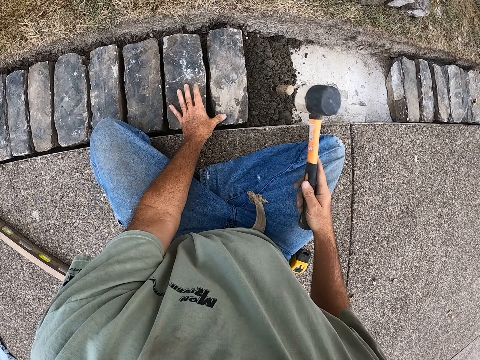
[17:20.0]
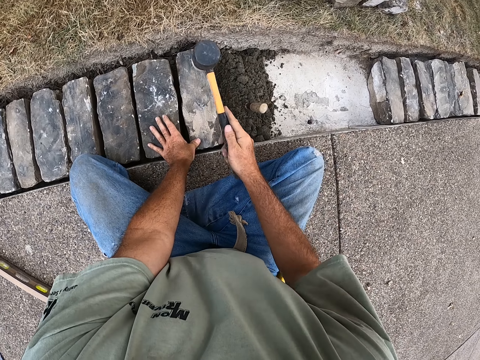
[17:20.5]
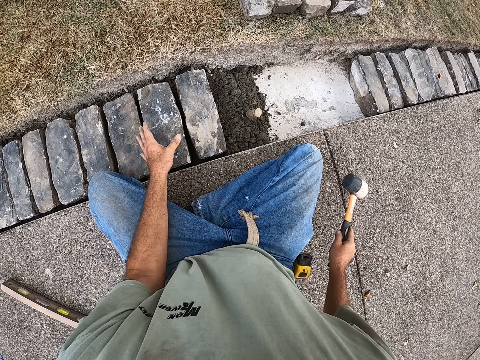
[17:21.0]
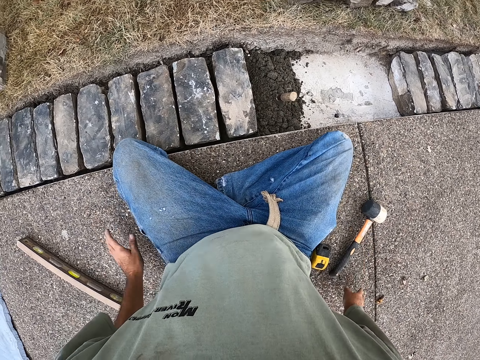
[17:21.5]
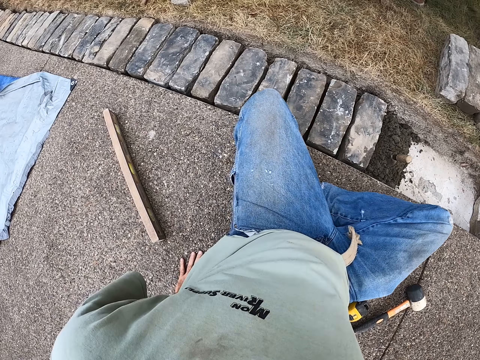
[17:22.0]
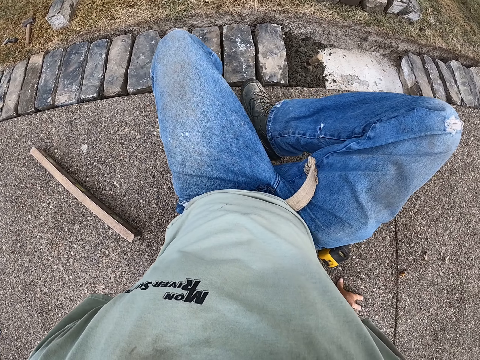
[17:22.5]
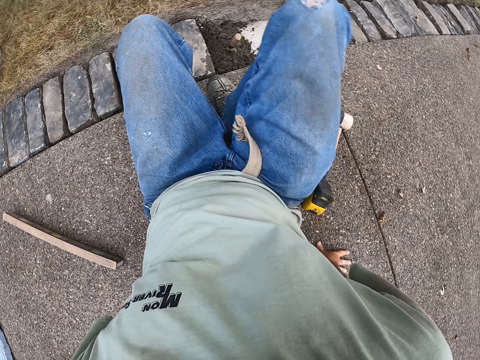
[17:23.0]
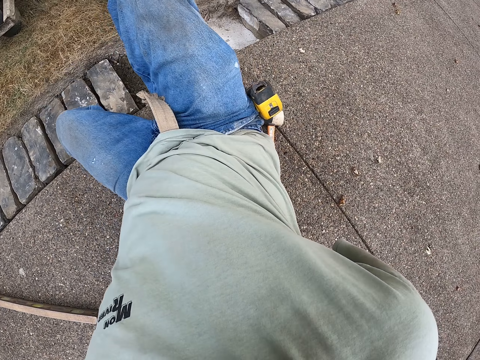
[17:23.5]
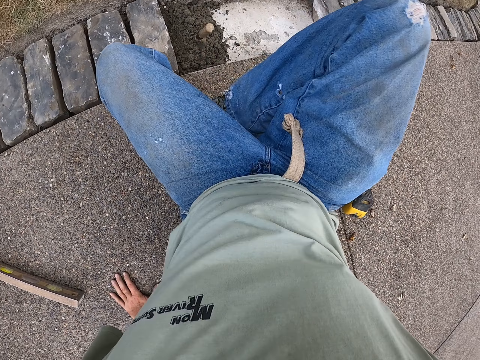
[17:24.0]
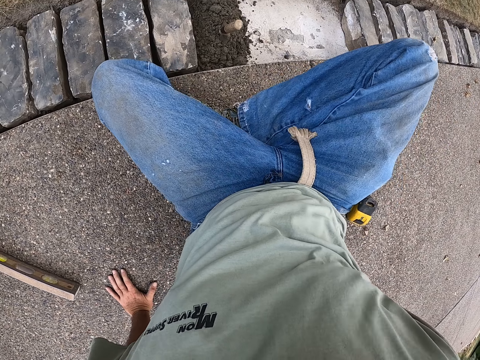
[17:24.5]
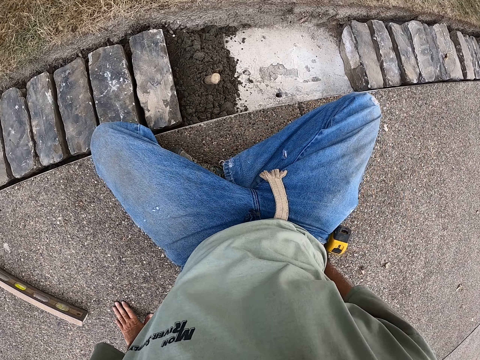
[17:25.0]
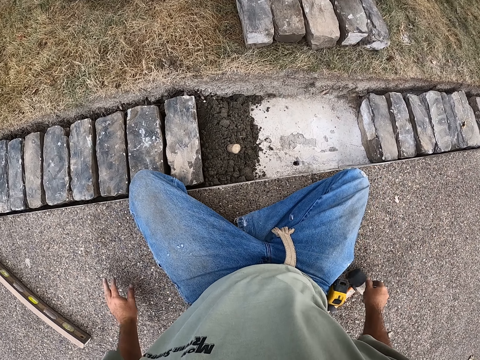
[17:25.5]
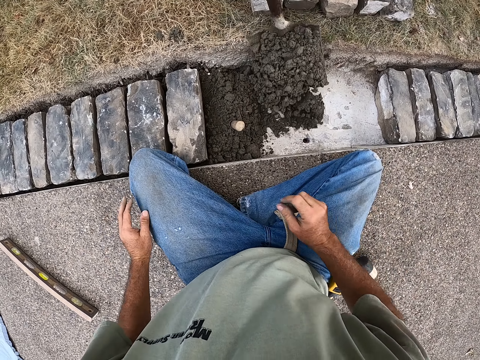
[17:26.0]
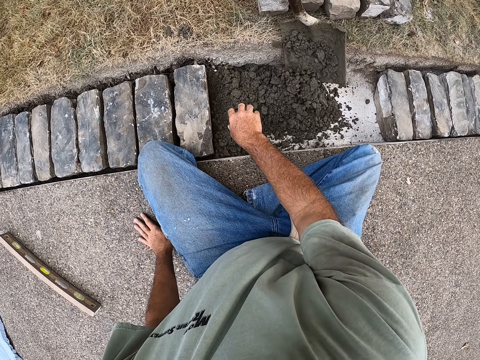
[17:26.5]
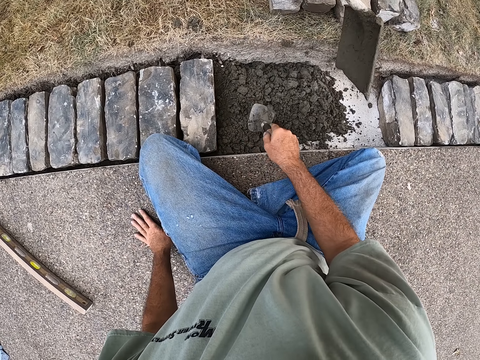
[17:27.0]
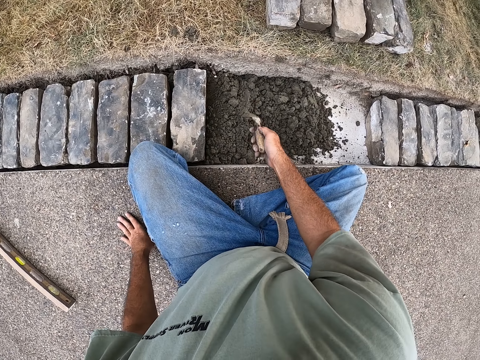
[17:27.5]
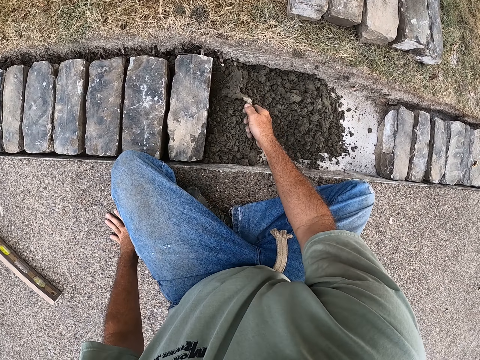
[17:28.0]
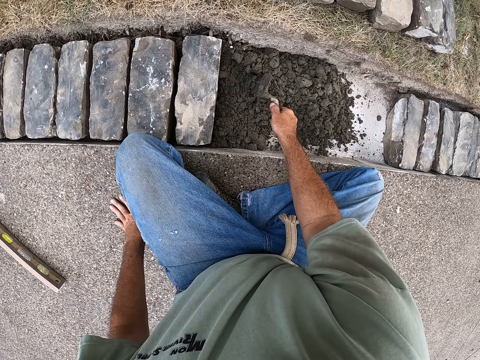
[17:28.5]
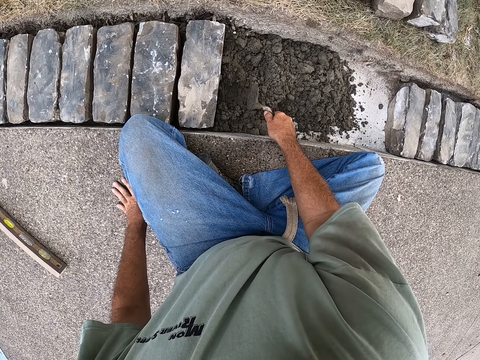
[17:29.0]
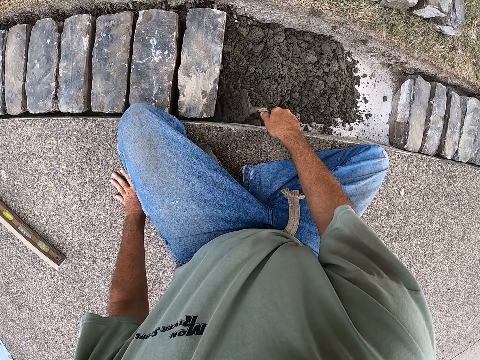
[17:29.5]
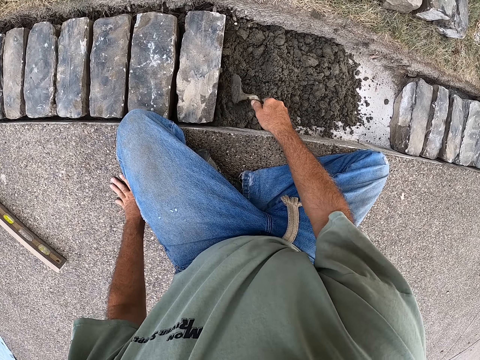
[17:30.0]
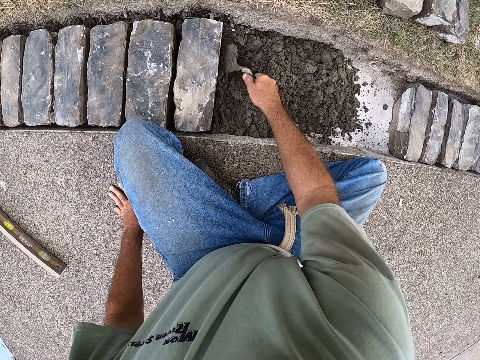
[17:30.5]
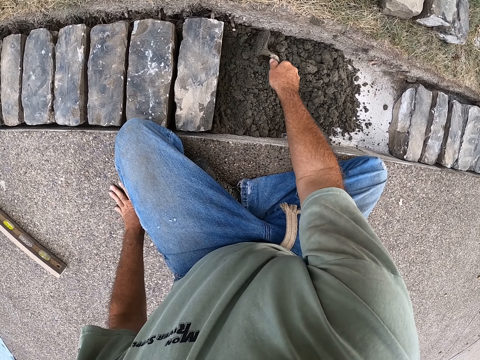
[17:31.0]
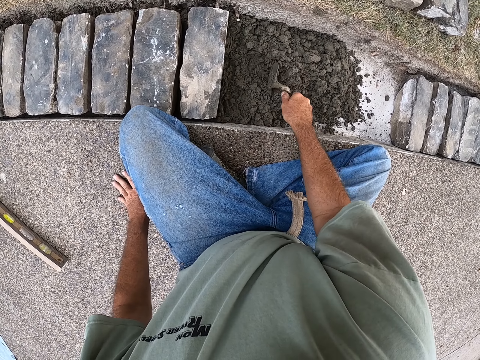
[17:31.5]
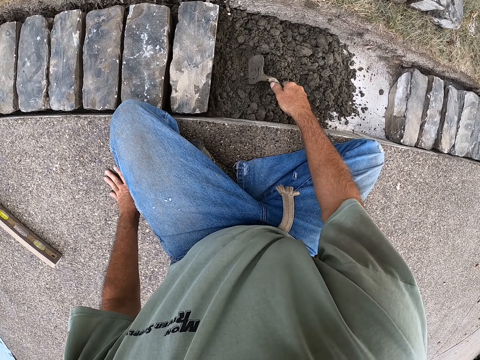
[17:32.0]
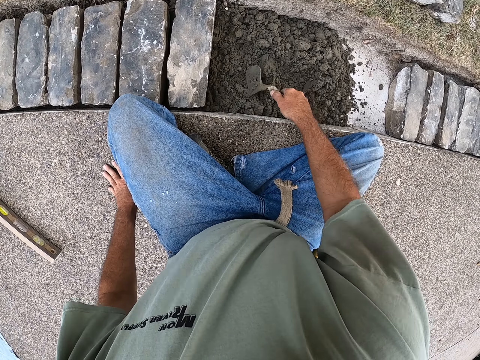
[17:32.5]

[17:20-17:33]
The camera wearer puts the mallet on the ground. He puts his hands down. He moves his body. A man pours mortar in the hole. The camera wearer picks the trowel from the hole. He spreads the mortar in the hole with the trowel. He separates sandy soil by the spade.

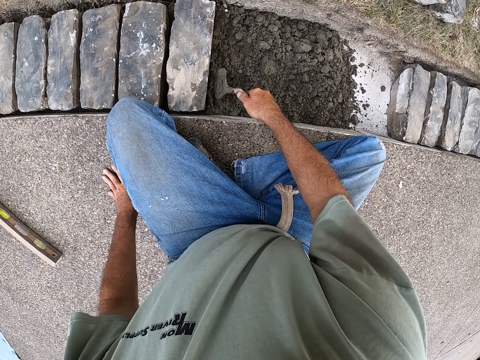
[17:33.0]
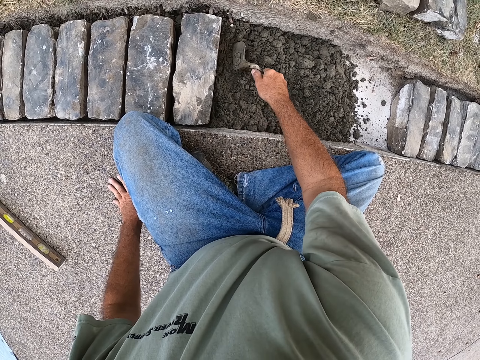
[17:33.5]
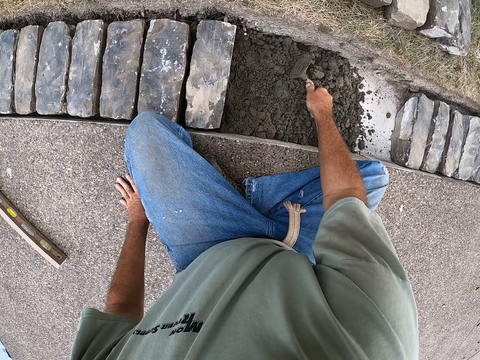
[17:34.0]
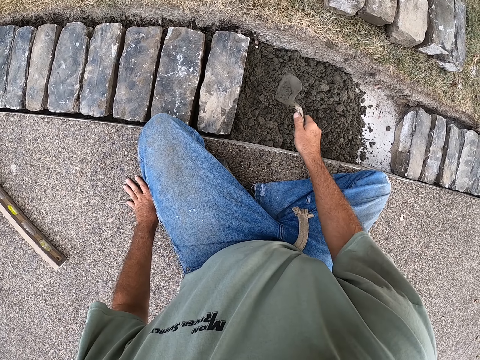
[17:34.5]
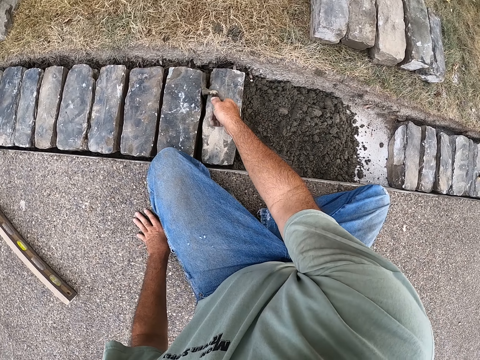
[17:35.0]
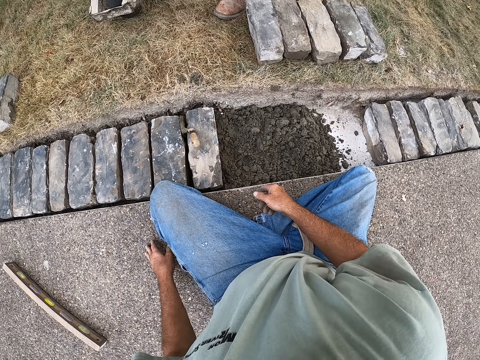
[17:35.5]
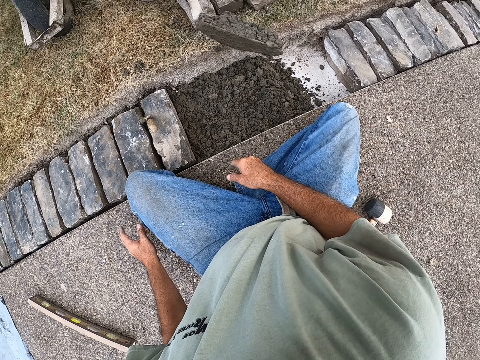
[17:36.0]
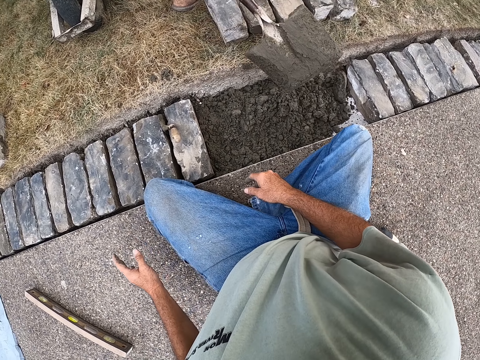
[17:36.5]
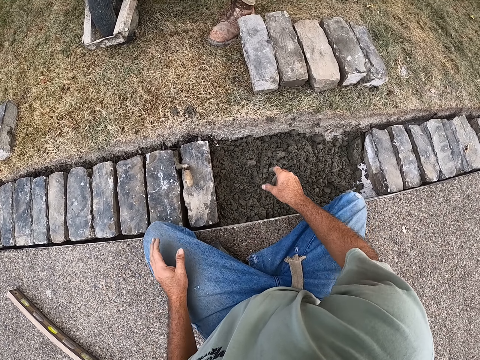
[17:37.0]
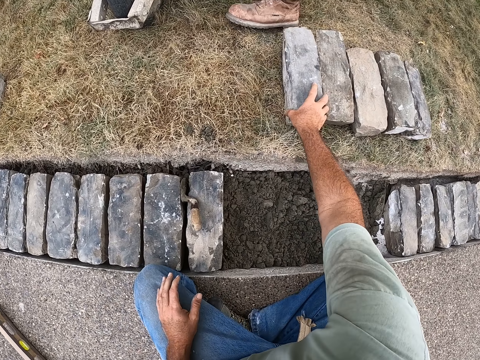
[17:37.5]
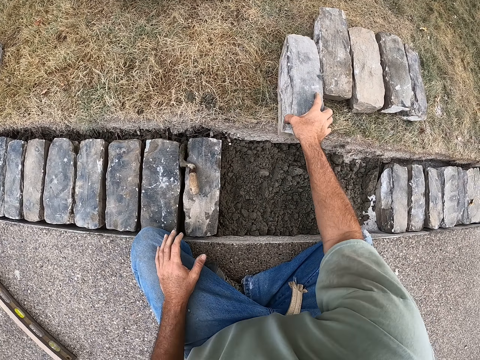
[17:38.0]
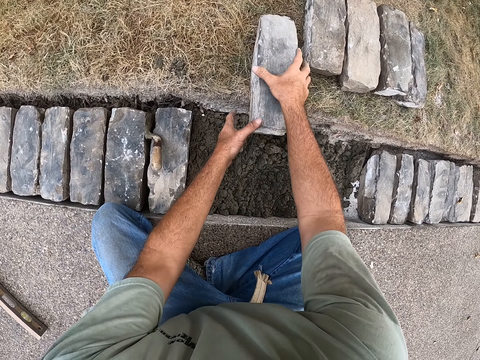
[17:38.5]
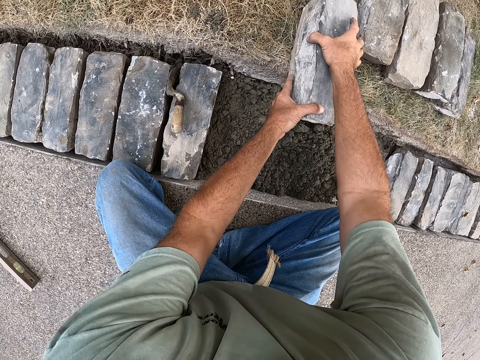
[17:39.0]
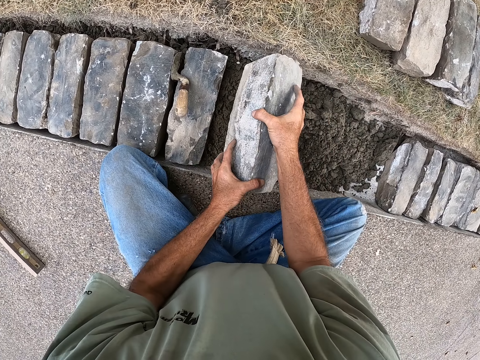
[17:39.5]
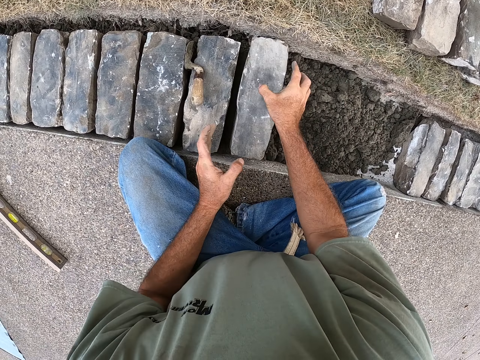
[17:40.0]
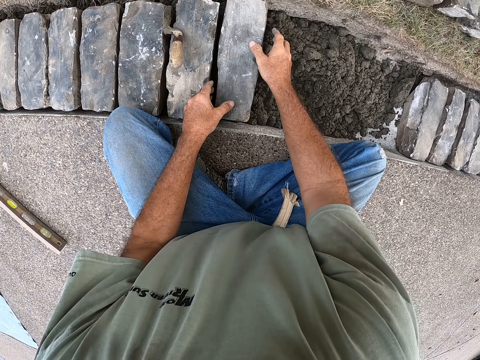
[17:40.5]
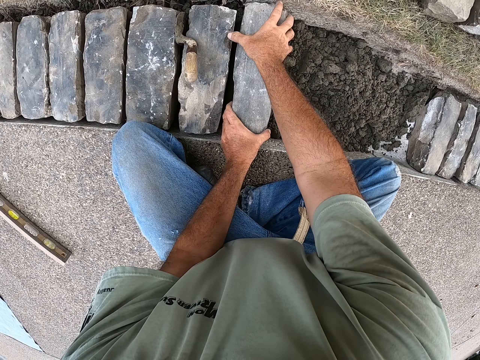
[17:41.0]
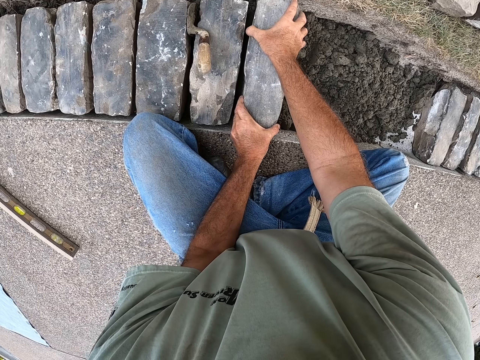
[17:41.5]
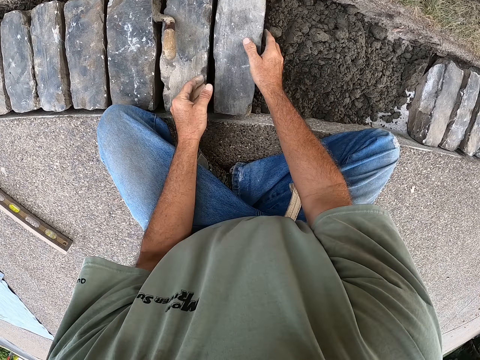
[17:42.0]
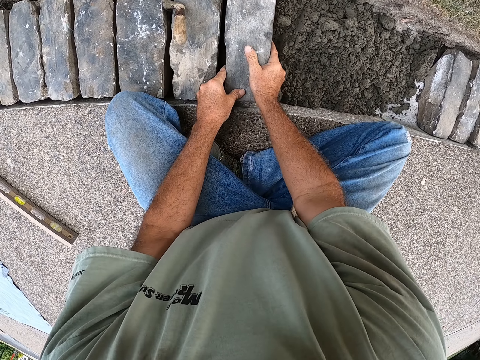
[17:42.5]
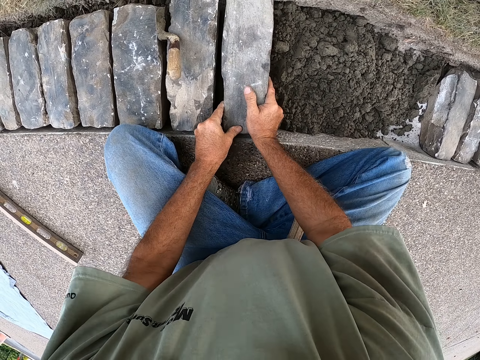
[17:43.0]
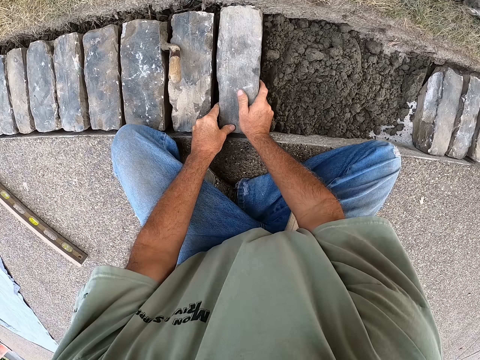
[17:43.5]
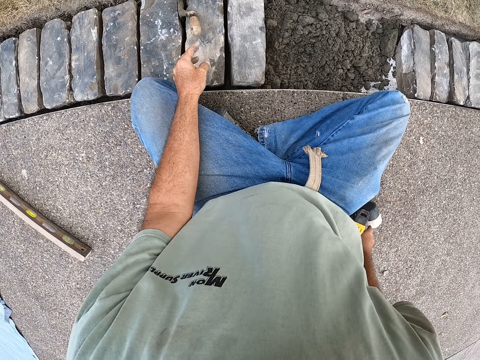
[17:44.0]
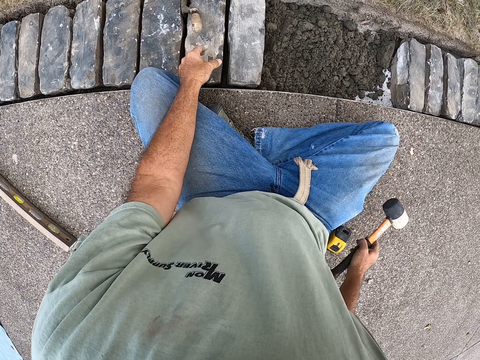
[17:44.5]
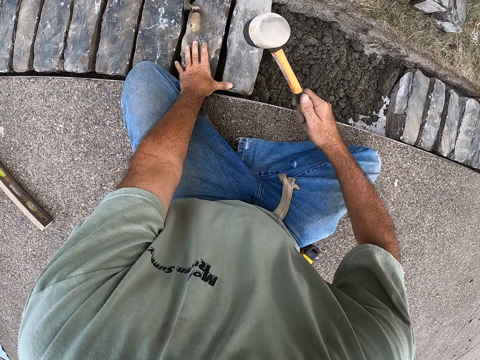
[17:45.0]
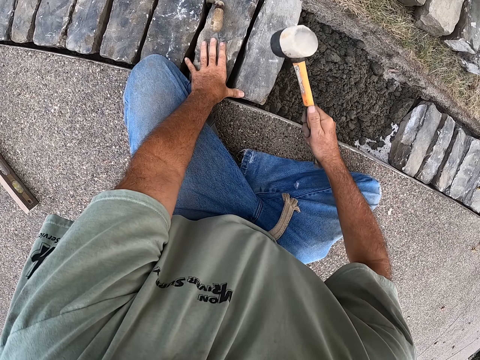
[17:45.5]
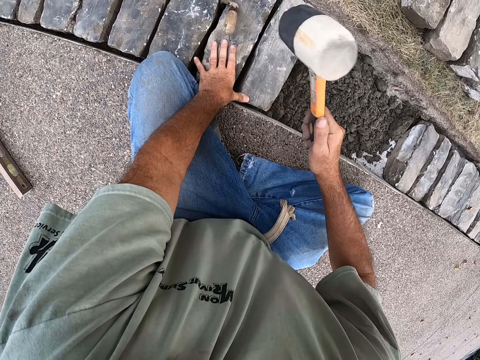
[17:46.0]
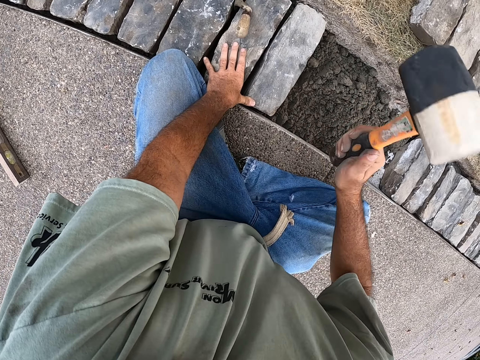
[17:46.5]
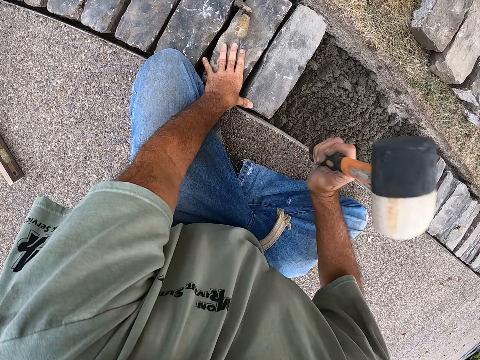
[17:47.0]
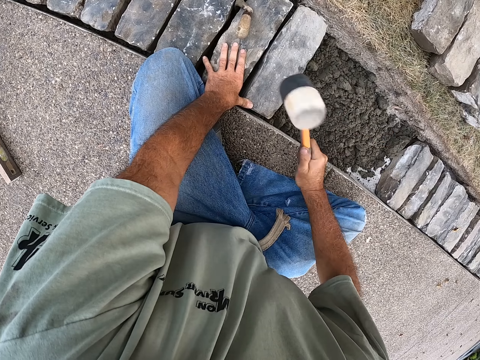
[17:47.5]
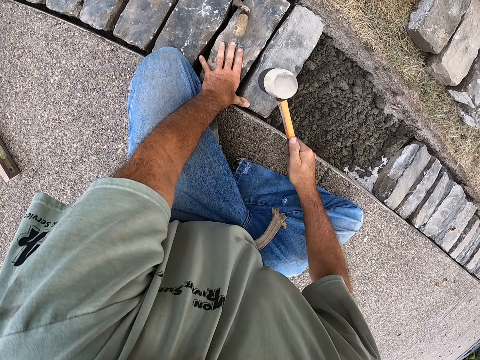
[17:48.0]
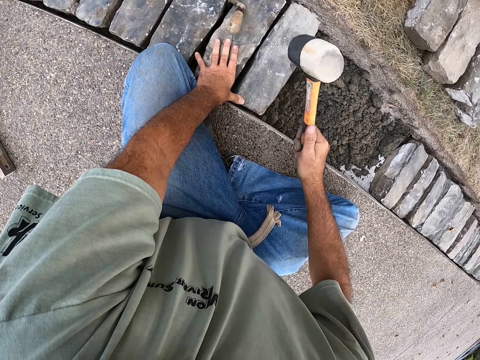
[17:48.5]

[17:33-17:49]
The camera wearer puts down the trowel. A man pours mortar in the hole. The camera wearer picks the brick from the ground. They touch a stone. They put the brick in the hole. They pick the mallet from the ground. They touch a hammer. They hit the brick with the mallet.
